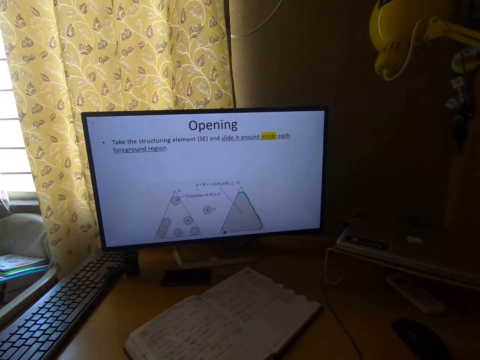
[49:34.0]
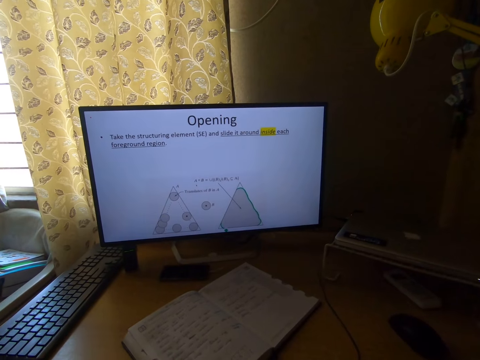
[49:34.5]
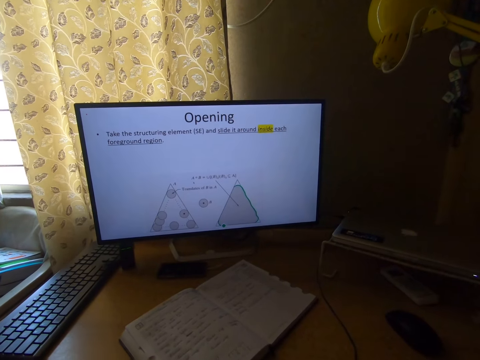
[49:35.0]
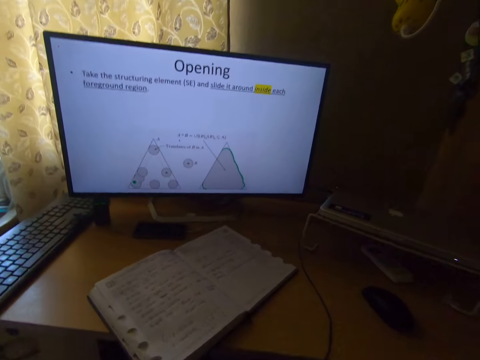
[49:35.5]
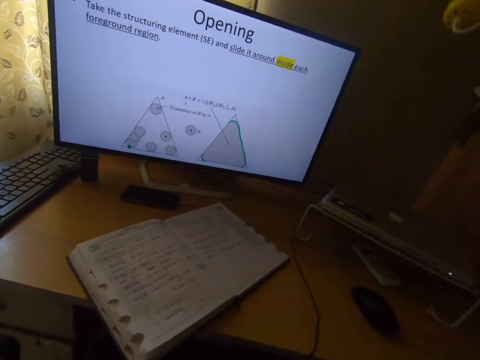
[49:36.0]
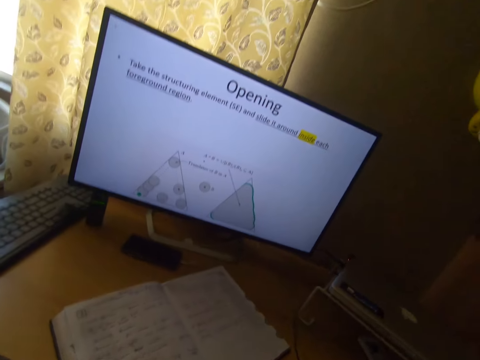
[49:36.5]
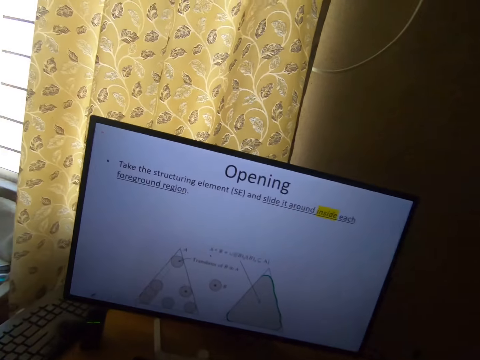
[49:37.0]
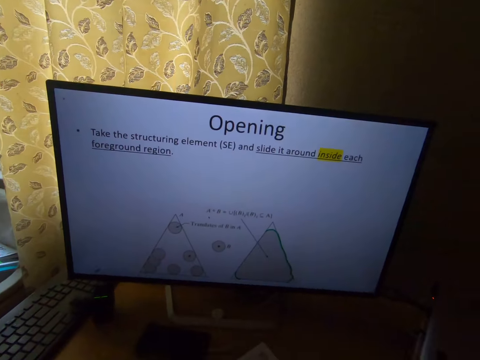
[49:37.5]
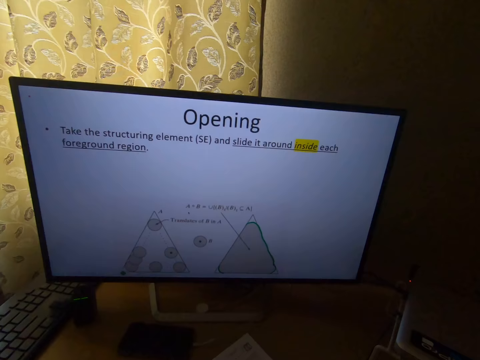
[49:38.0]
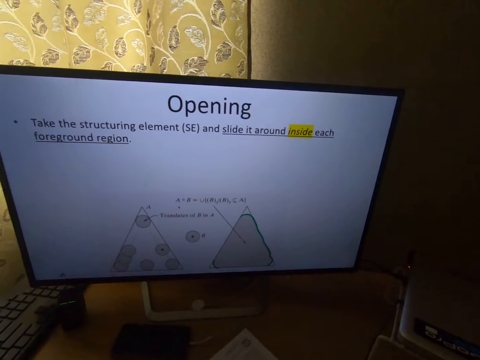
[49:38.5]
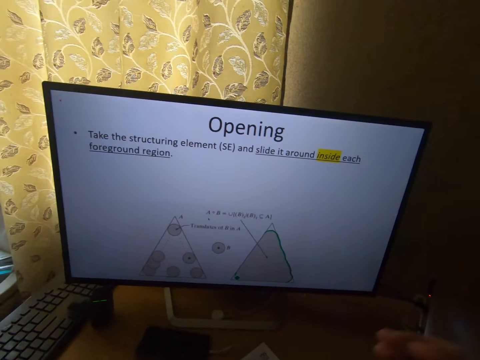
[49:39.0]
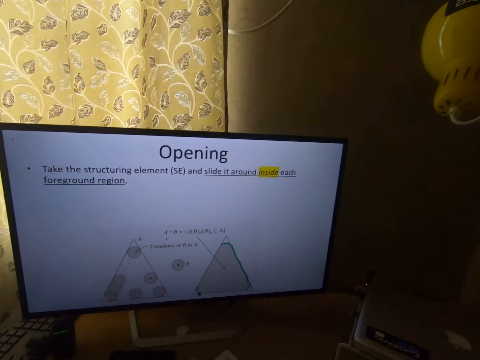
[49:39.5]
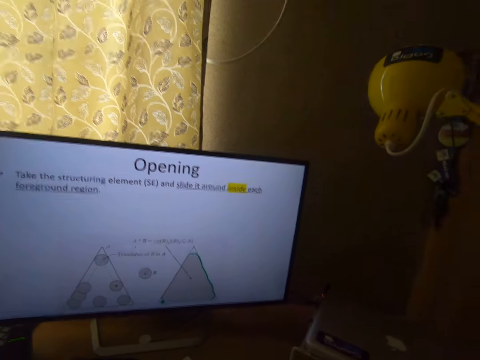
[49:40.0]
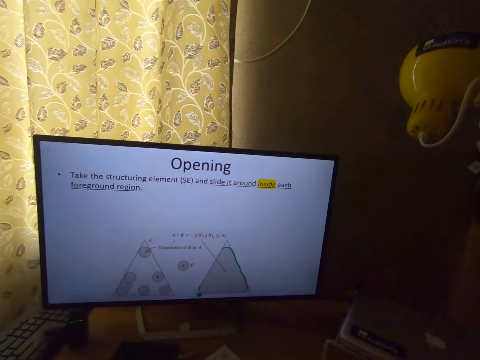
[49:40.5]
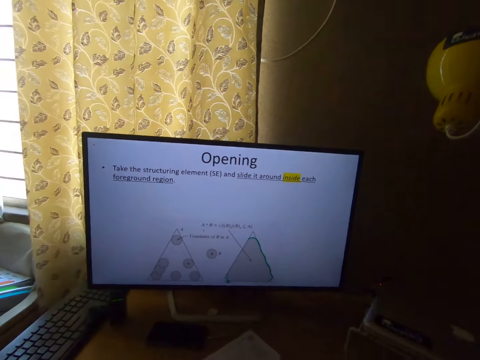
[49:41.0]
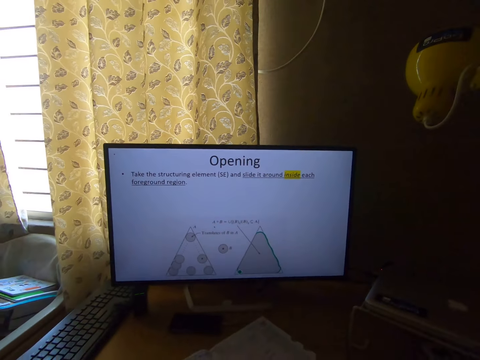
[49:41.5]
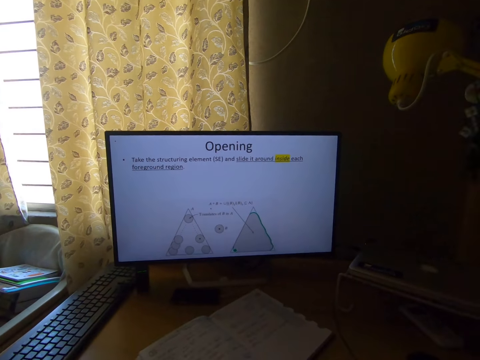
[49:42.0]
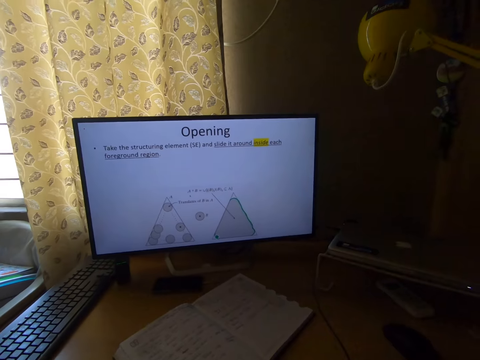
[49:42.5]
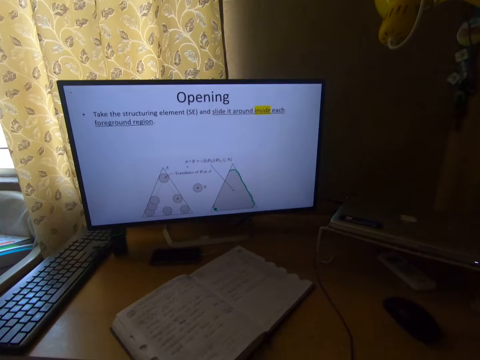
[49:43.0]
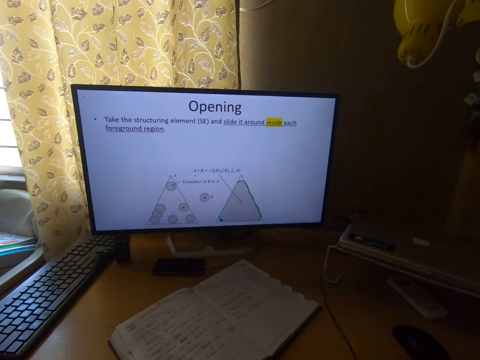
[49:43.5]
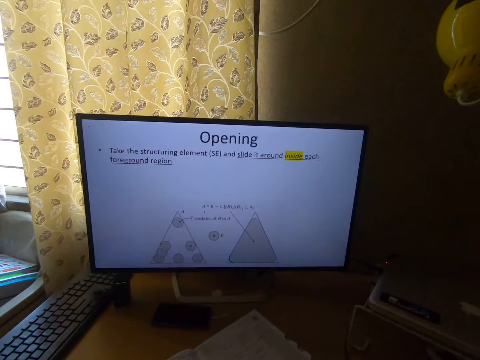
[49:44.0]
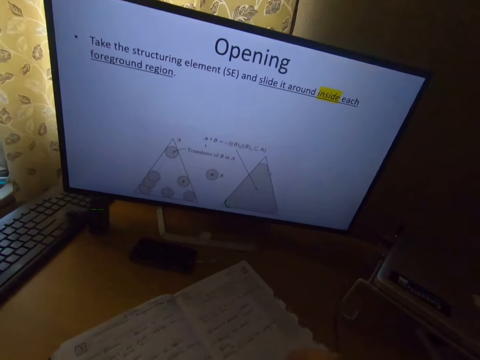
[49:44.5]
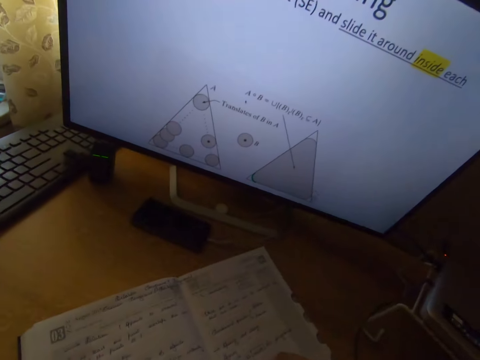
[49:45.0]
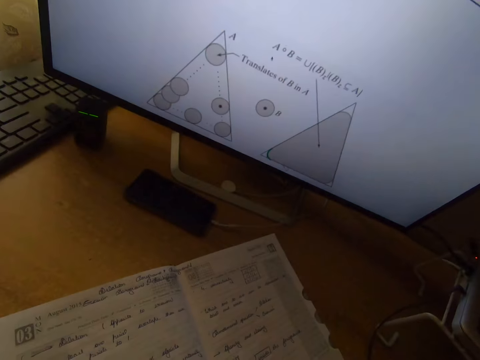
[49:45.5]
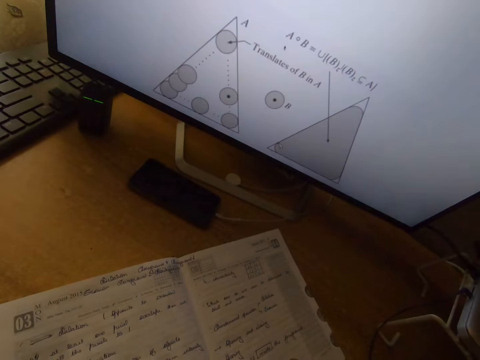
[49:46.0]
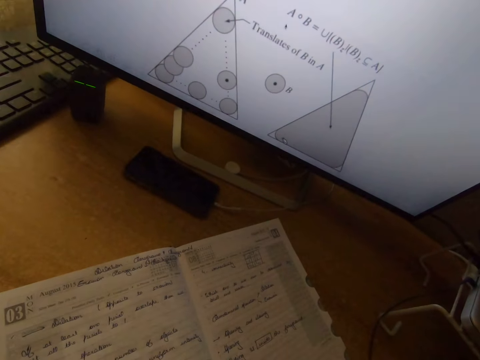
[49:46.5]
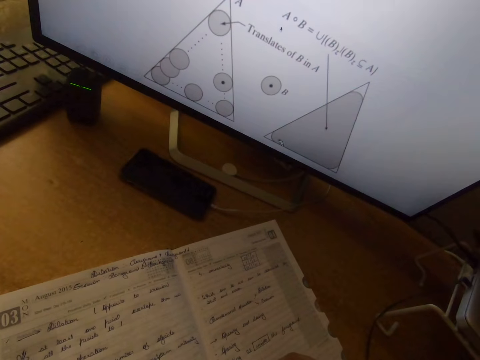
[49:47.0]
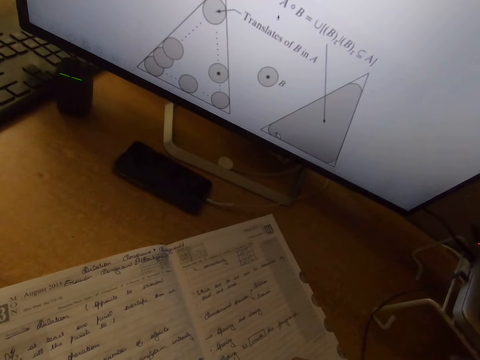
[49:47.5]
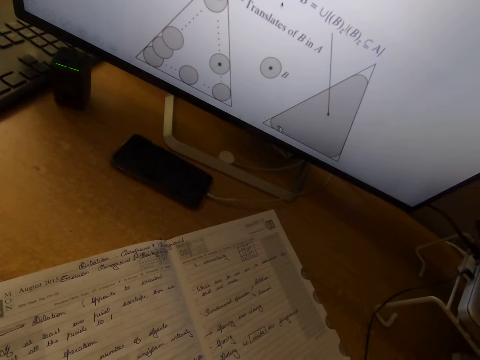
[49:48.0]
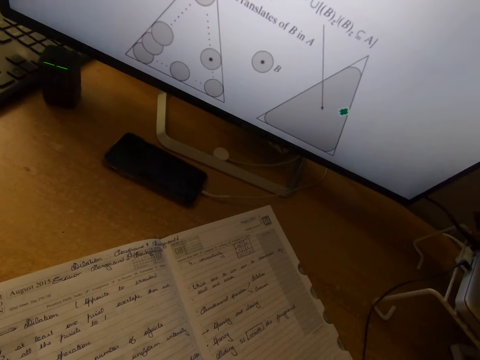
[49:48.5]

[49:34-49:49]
The camera wearer moves the head down. They stare at the book. They move the head up. They stare at the monitor. They swing a hand. They touch something. They stare at the monitor. They stare at the book. They write on the notebook with the pen.

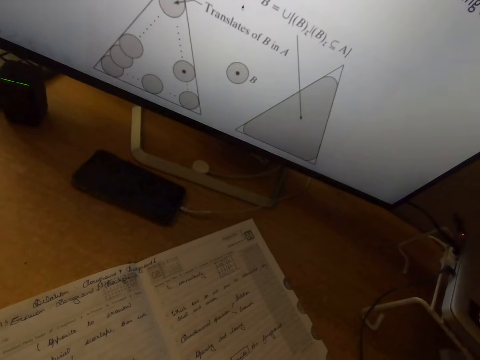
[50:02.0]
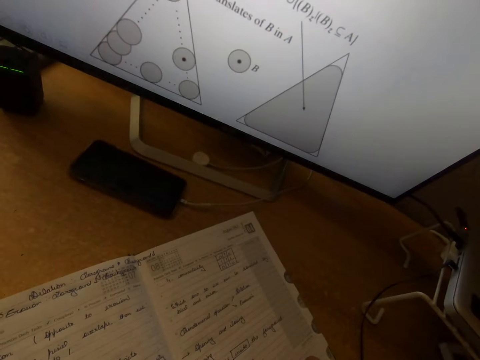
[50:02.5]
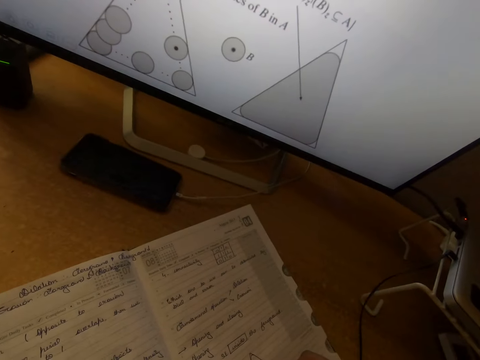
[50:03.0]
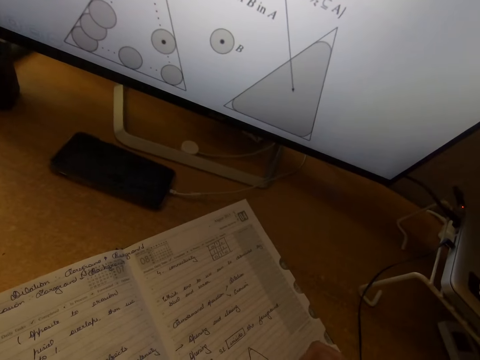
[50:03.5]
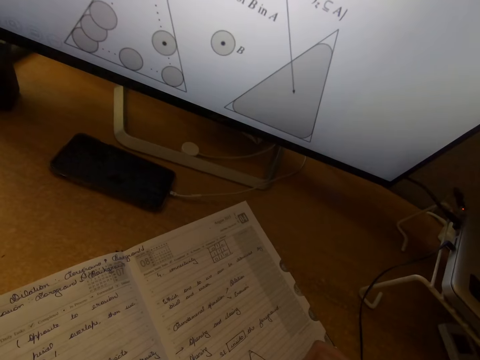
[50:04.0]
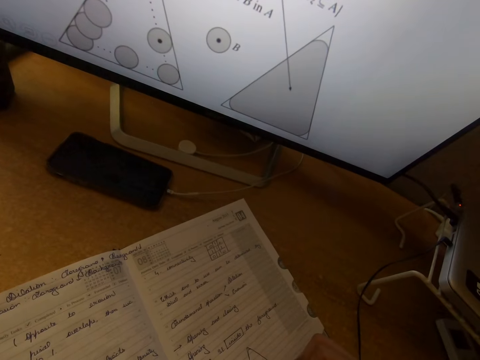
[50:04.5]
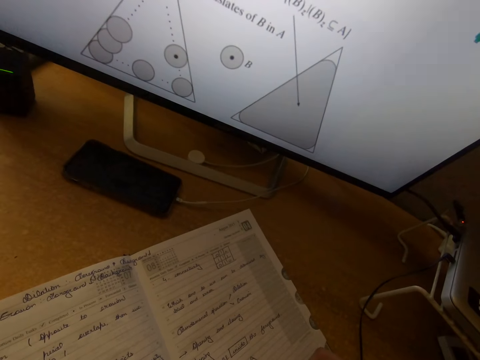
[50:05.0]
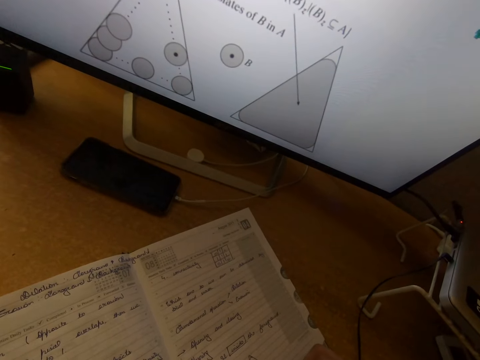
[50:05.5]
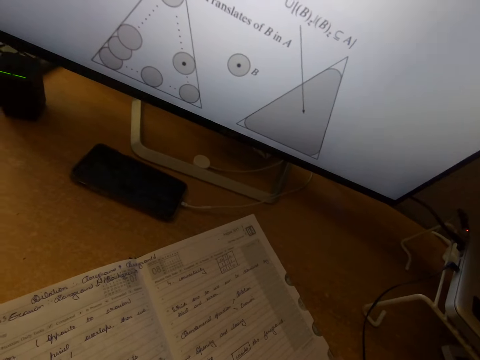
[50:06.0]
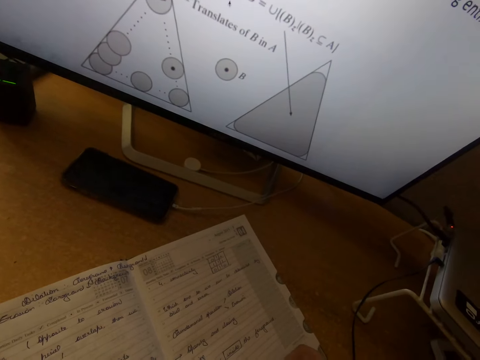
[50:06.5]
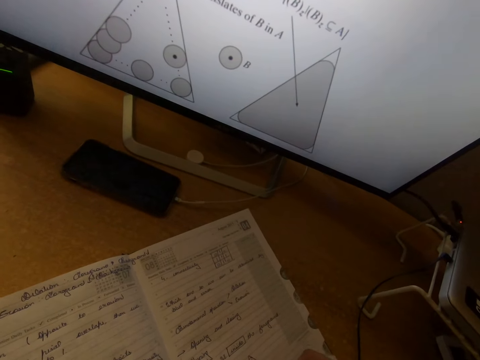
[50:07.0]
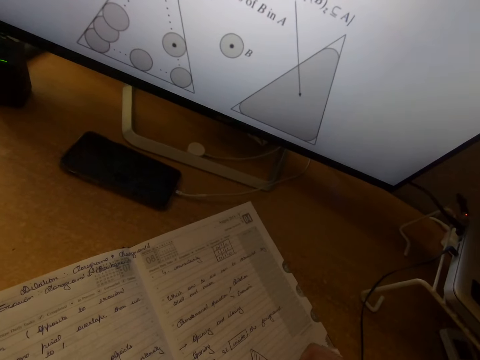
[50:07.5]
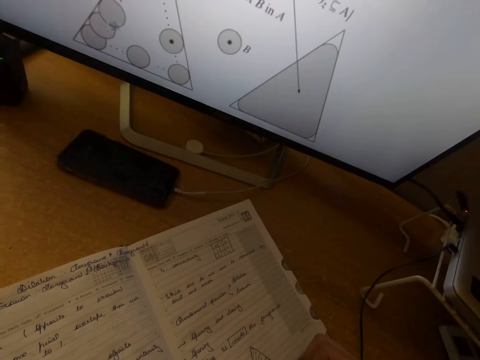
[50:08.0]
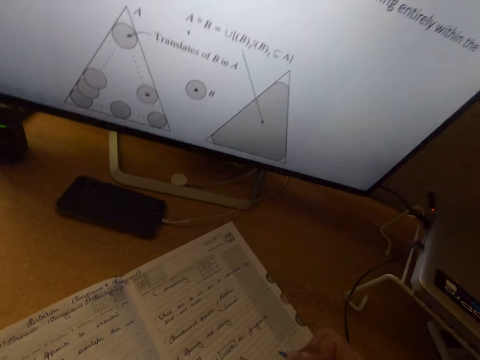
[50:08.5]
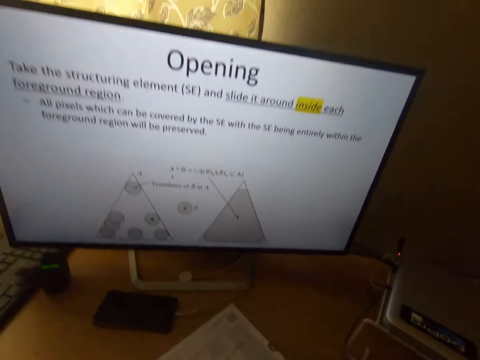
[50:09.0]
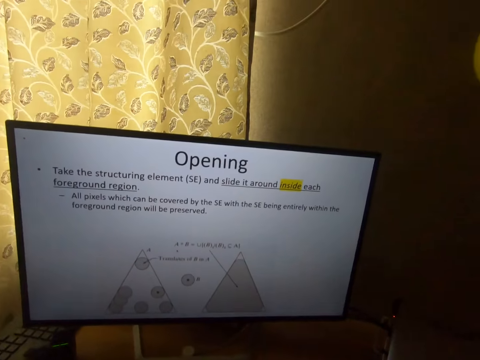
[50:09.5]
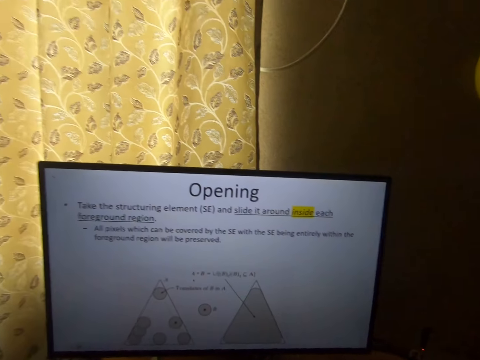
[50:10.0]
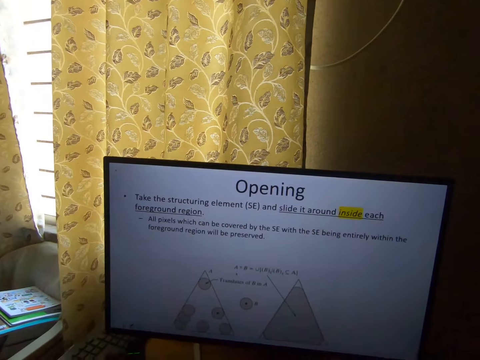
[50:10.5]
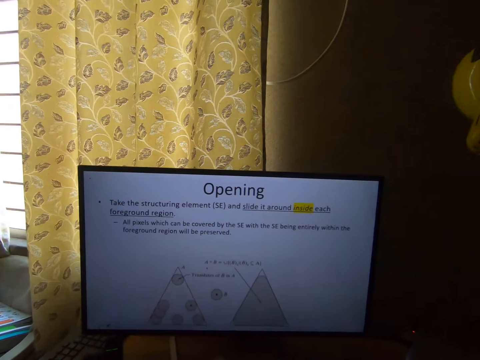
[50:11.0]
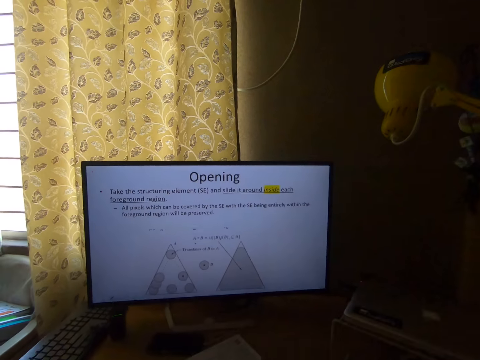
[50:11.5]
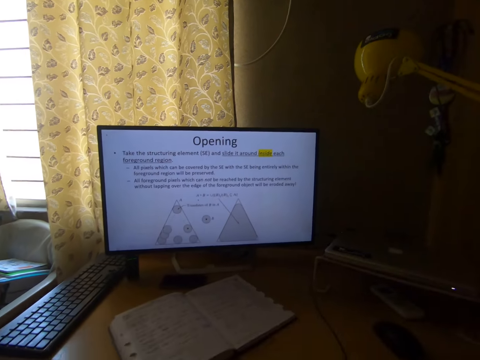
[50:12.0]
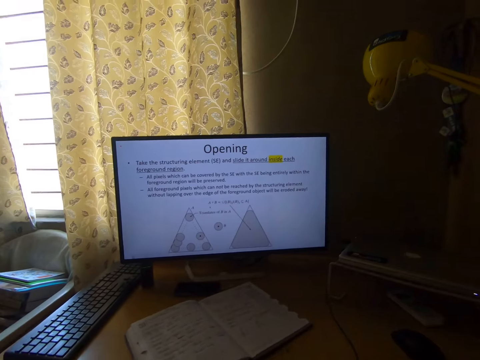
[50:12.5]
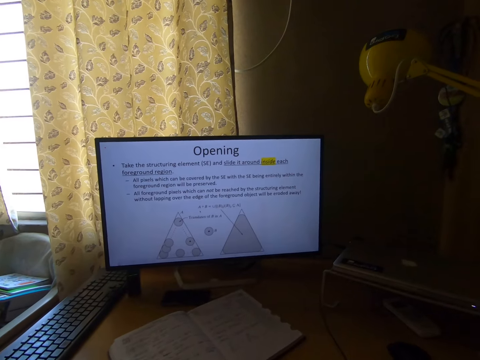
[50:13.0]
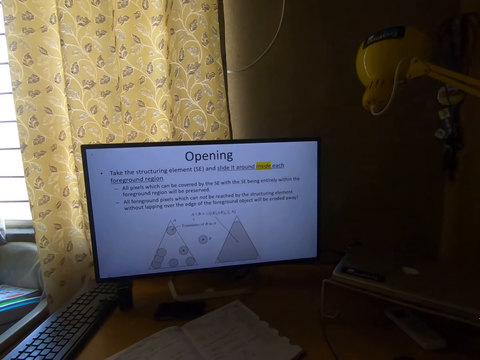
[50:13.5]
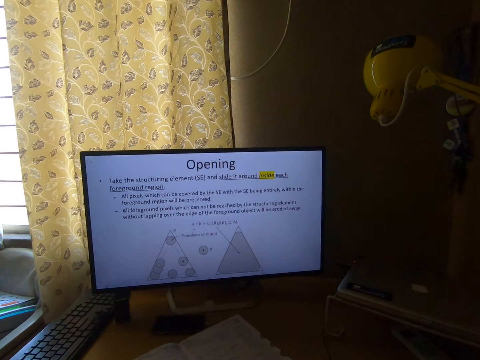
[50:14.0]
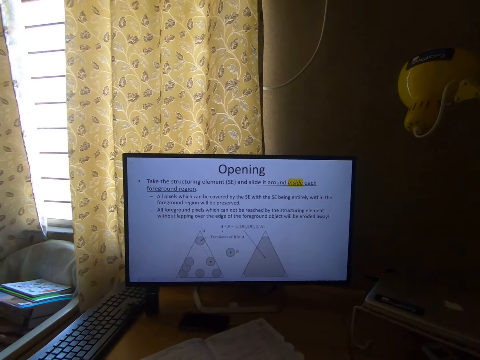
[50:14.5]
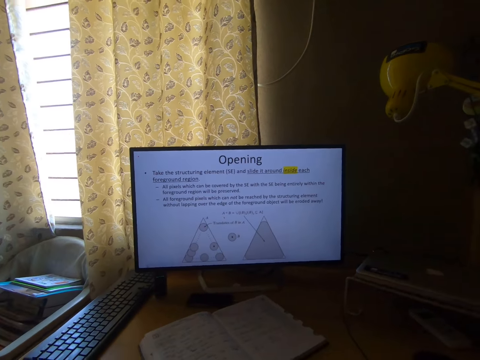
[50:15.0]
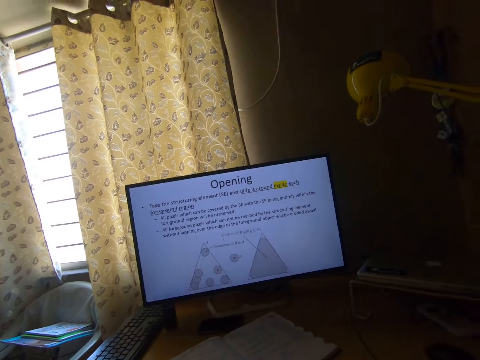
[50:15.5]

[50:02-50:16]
The camera wearer writes on a book. They remove the pen from the notebook. They swing a hand. They move the head up. They stare at the monitor. They move the head back. They stare at the monitor.
